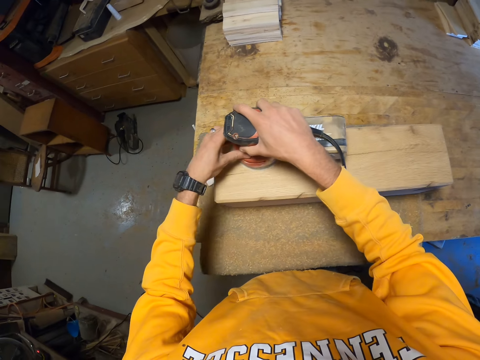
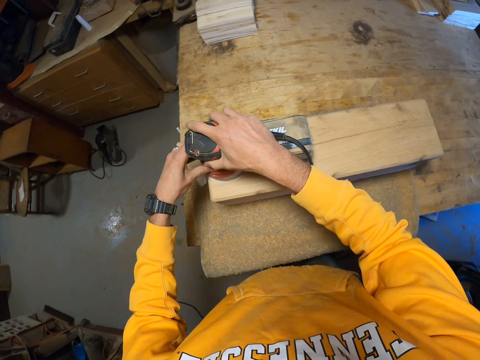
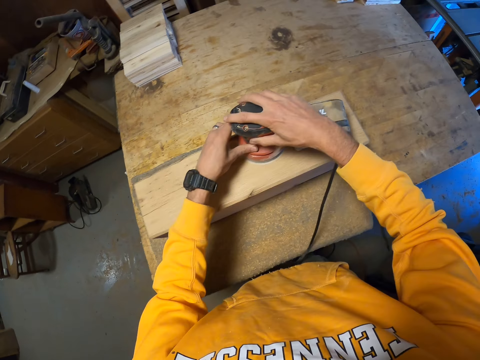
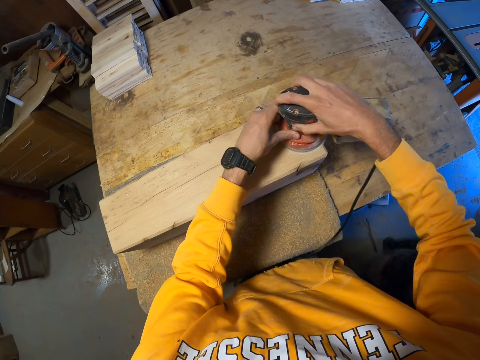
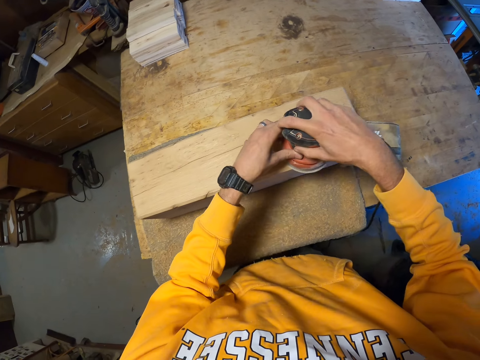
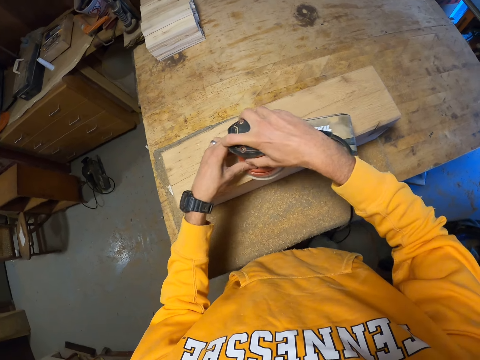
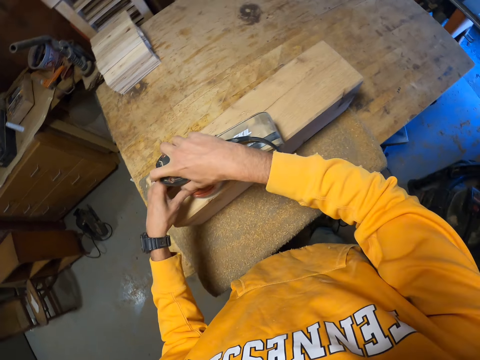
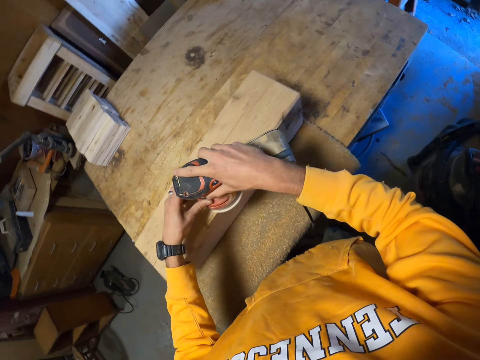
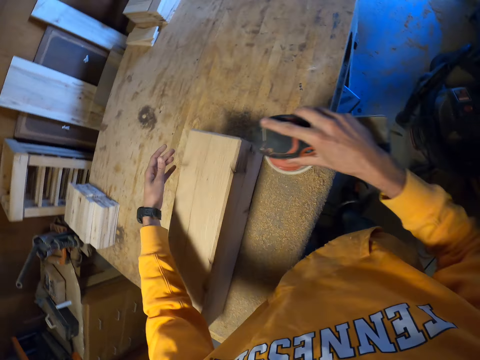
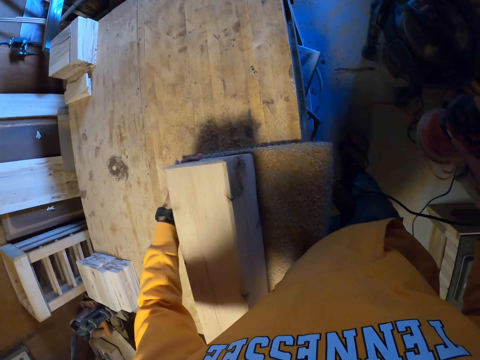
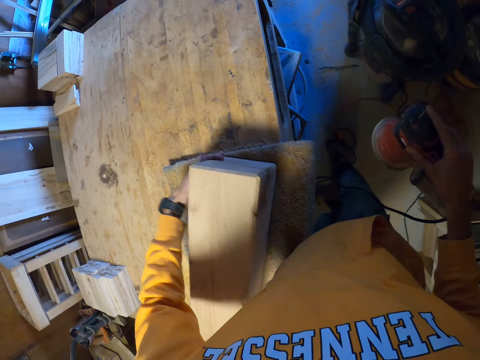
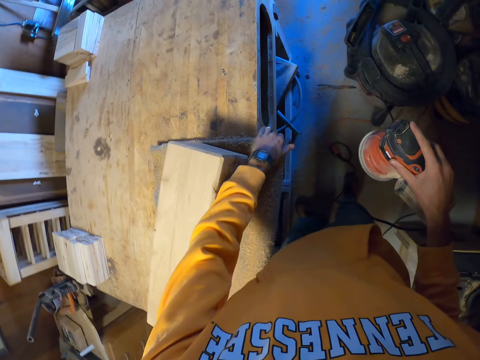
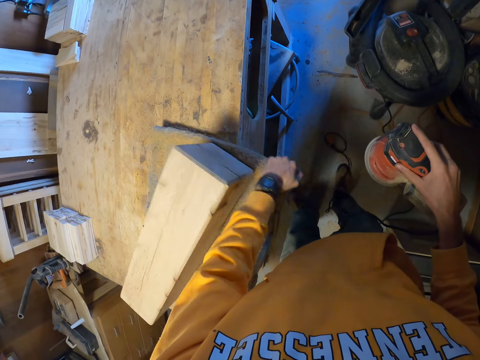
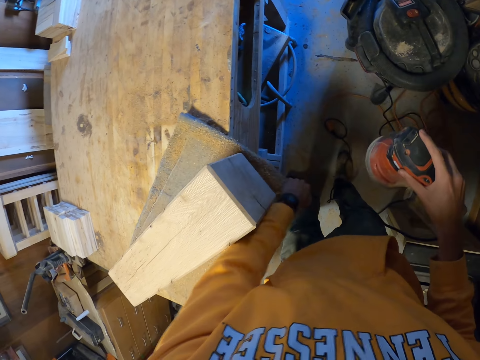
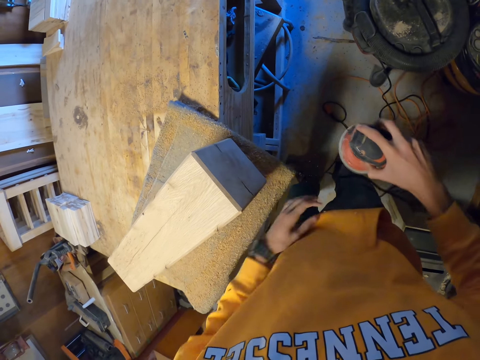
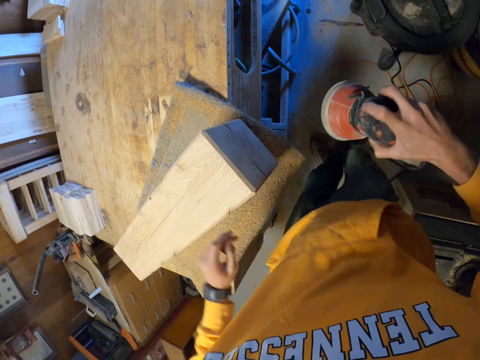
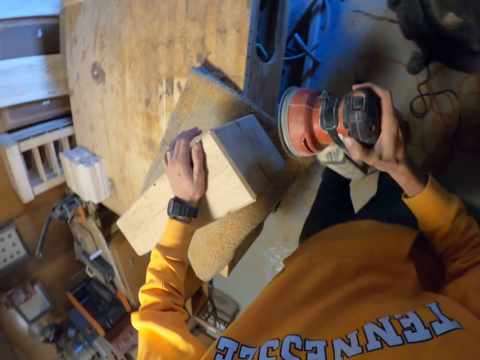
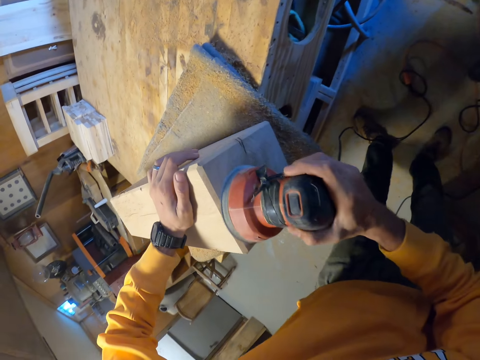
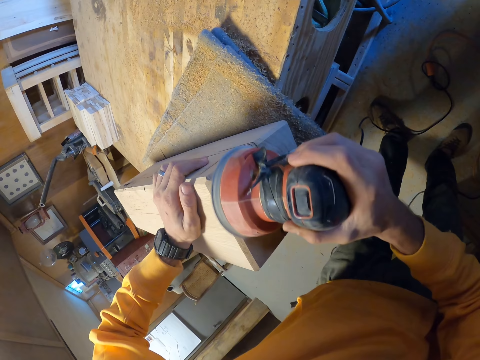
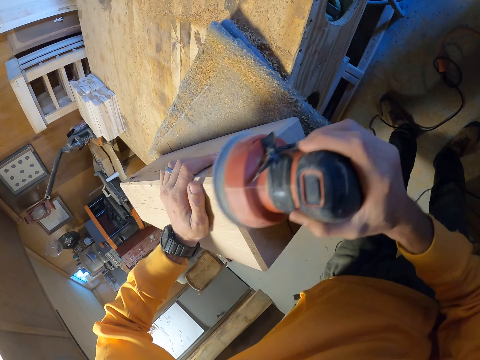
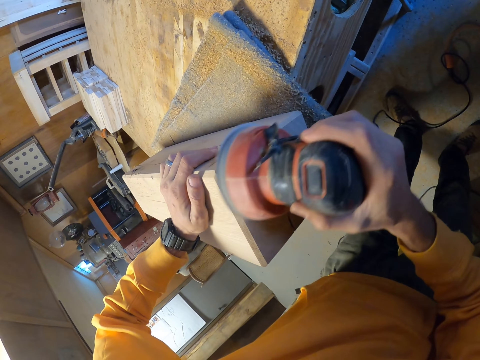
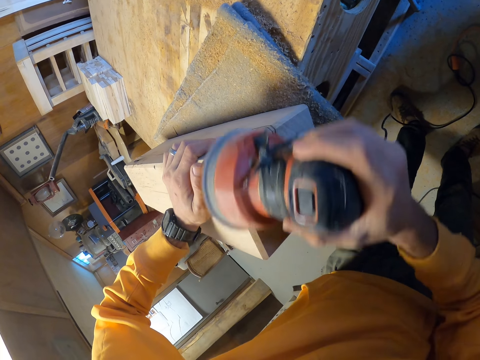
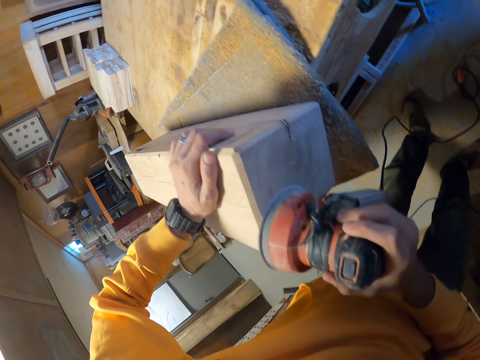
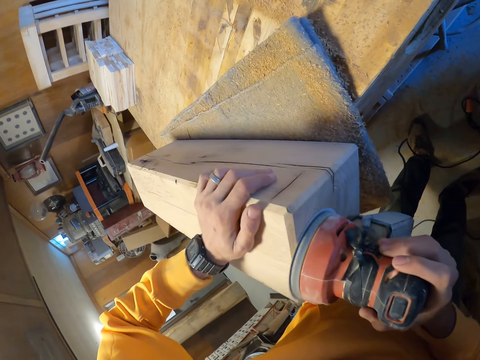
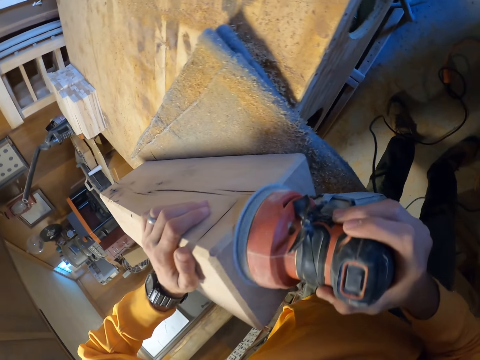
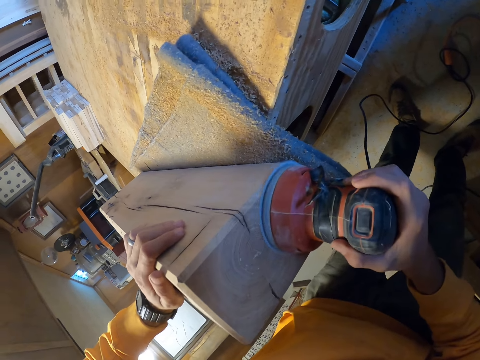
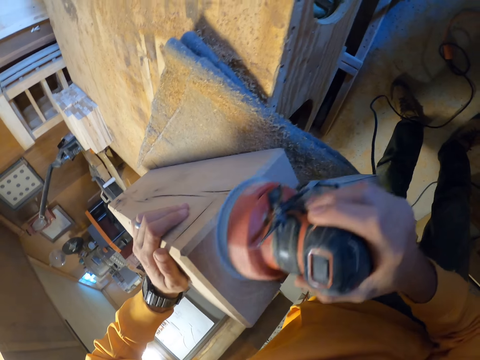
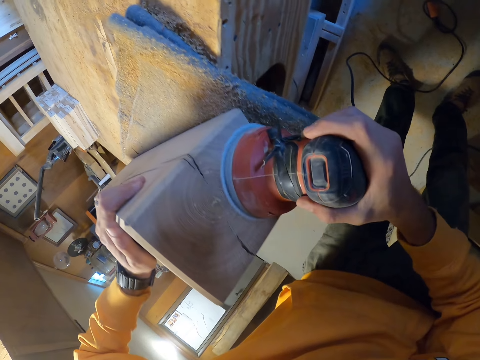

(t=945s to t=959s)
The camera wearer adjusts the wooden furniture with his left hand. He adjusts the rug-like material under the wooden furniture with his left hand. He places his left hand on the wooden furniture. He smoothens the wooden furniture with the angle grinder in his right hand.

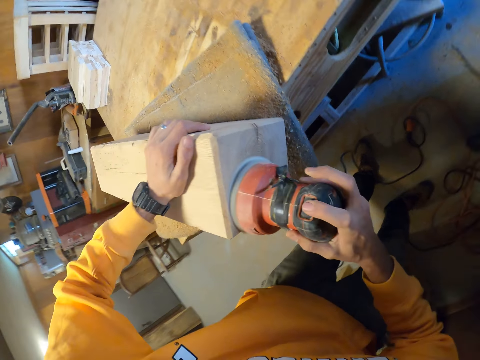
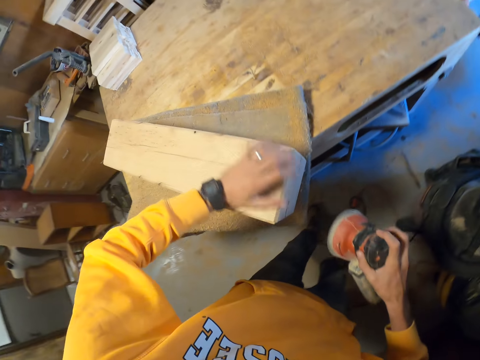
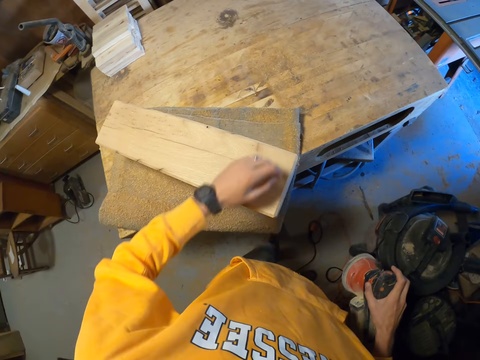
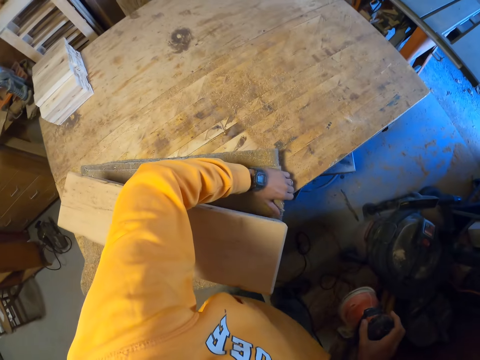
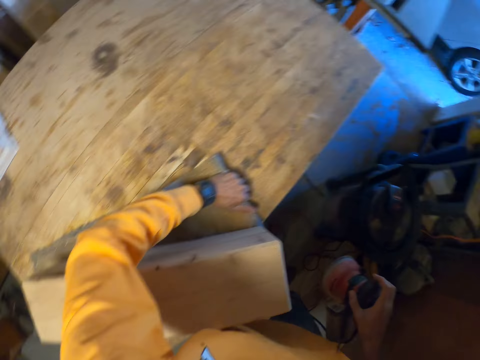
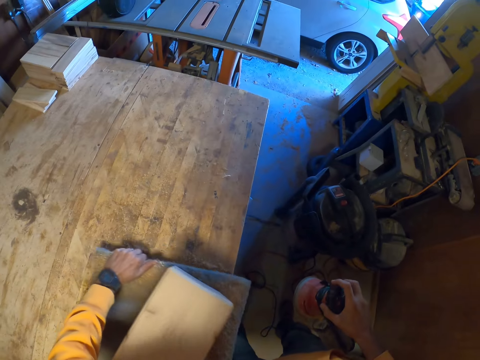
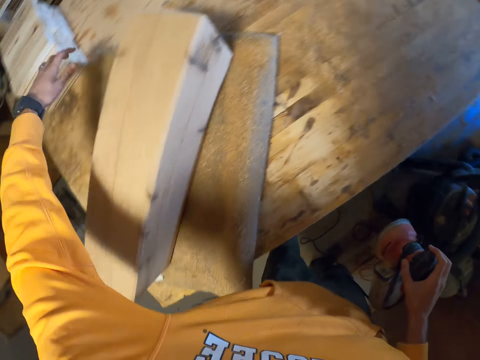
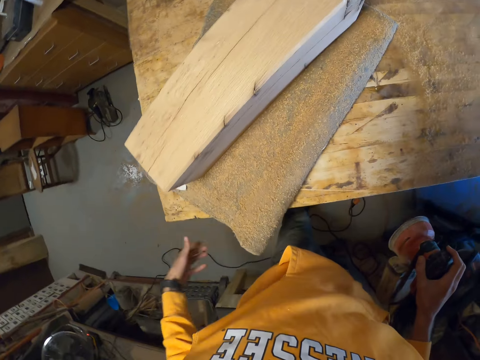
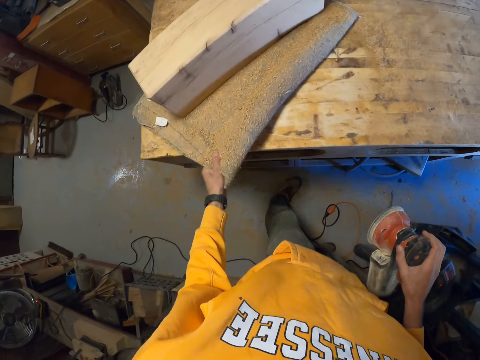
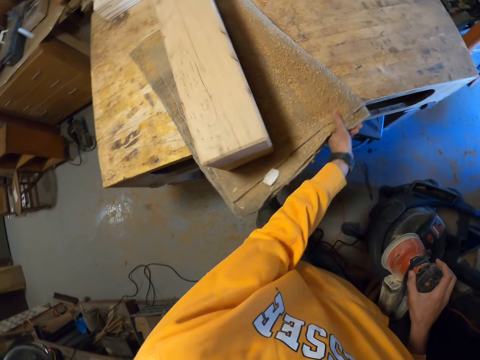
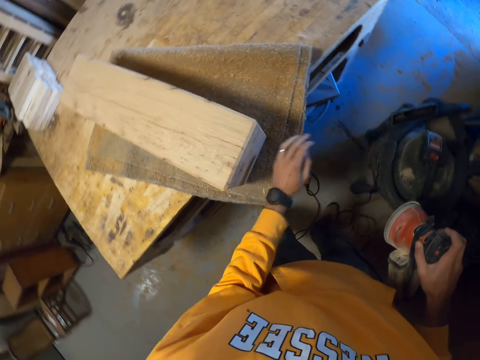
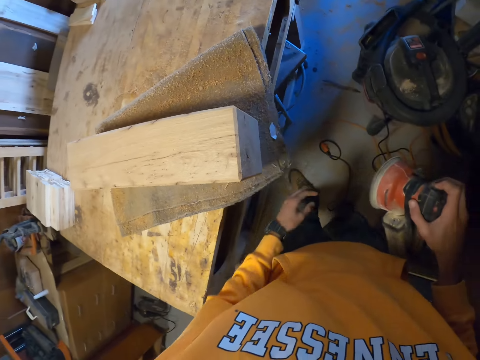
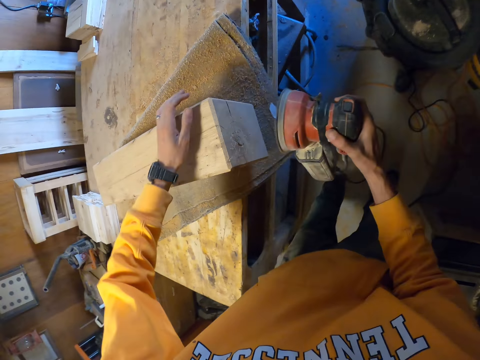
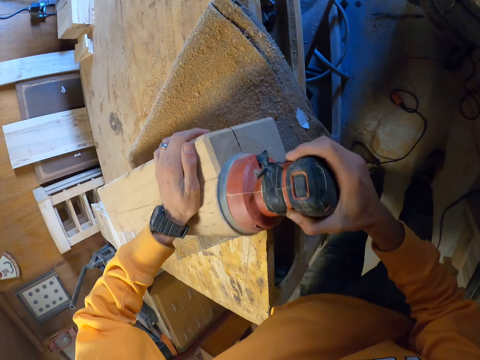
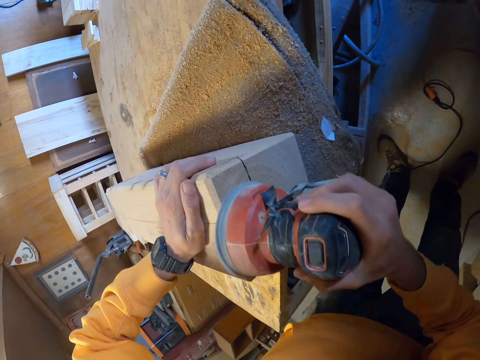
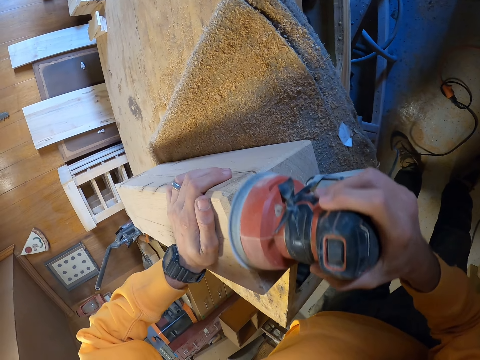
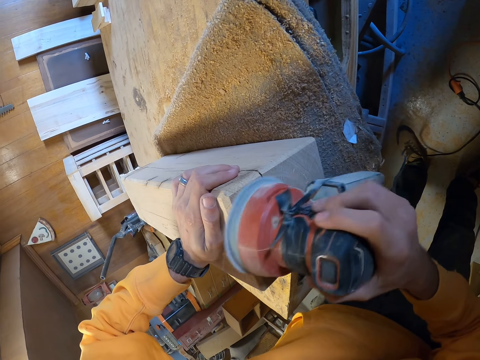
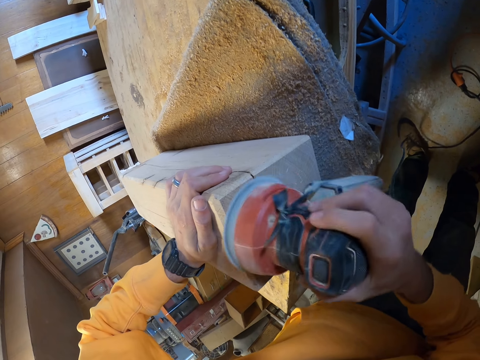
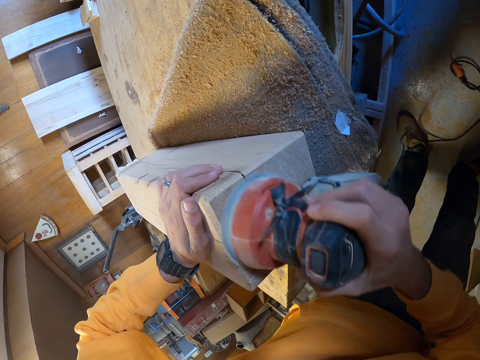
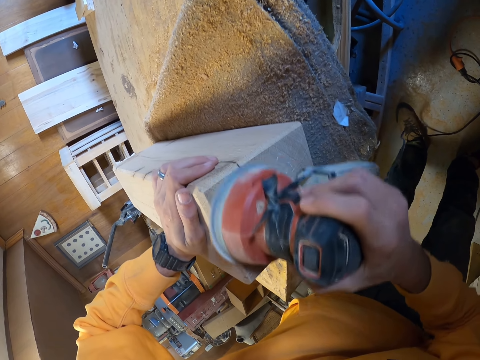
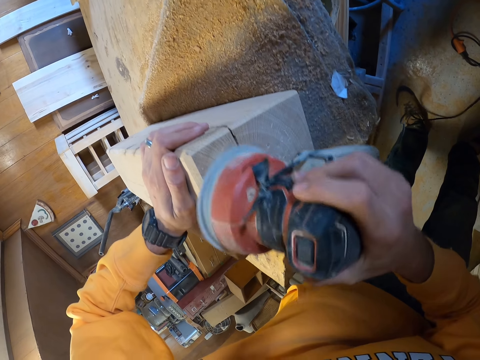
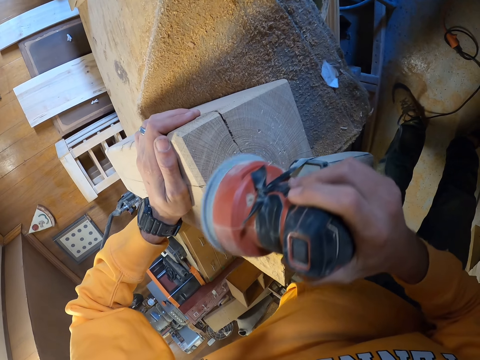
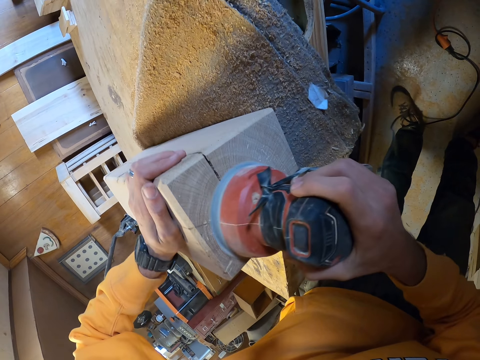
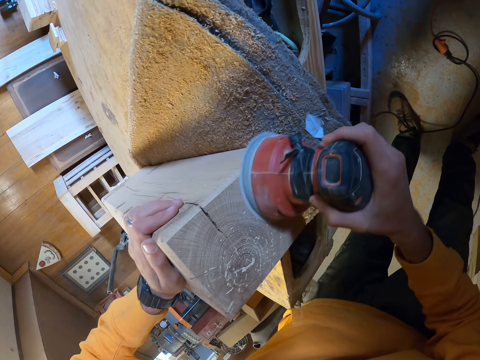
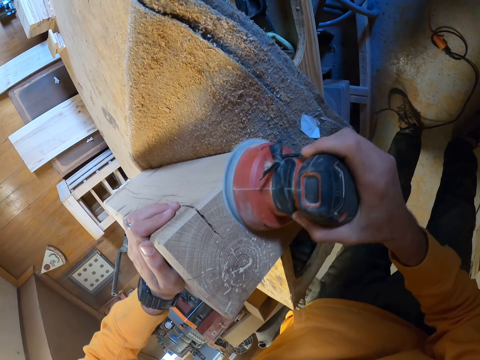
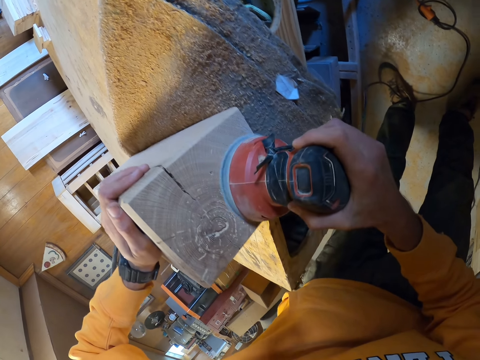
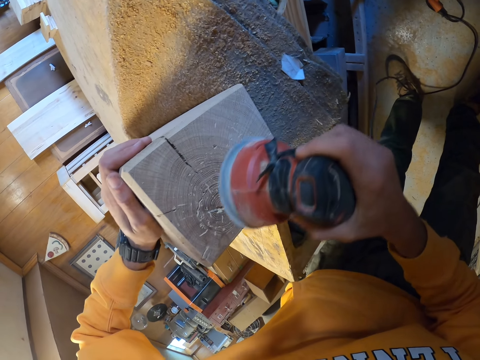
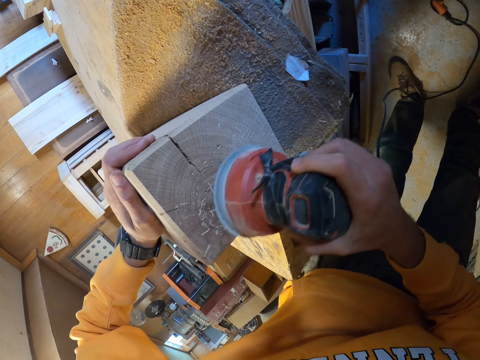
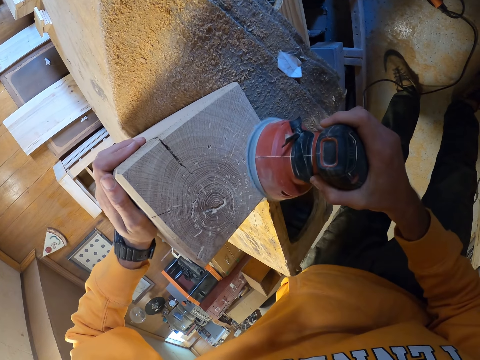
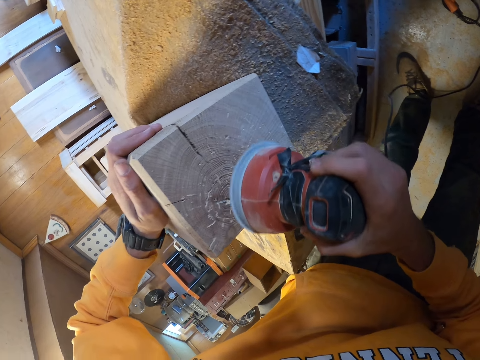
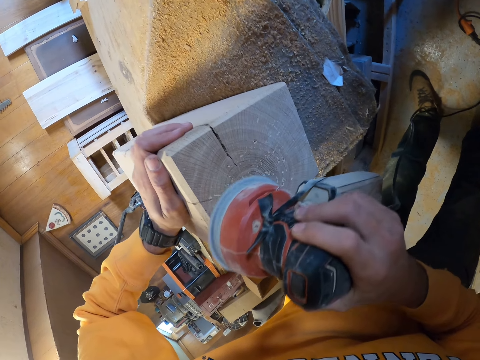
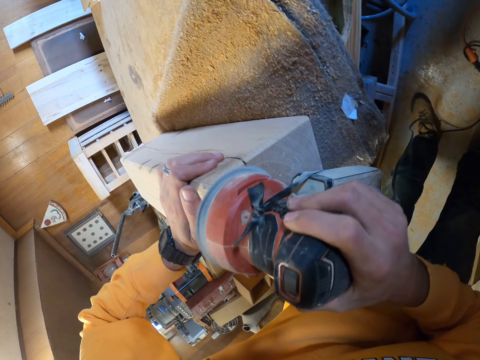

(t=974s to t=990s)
The camera wearer adjusts the rug-like material under the wooden furniture with his left hand. He adjusts the wooden furniture. He smoothens the wooden furniture with the angle grinder in his right hand and places his left hand on the wooden furniture.
